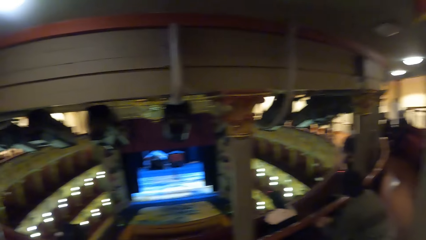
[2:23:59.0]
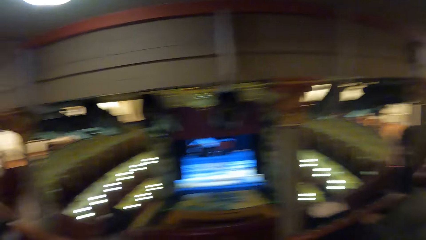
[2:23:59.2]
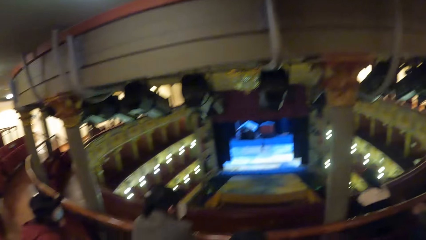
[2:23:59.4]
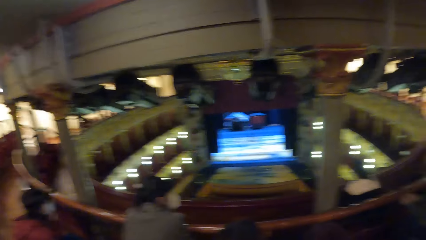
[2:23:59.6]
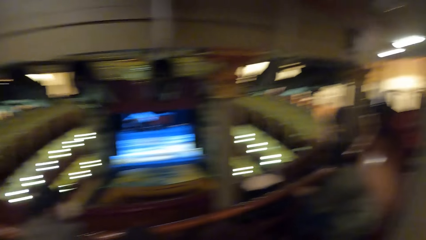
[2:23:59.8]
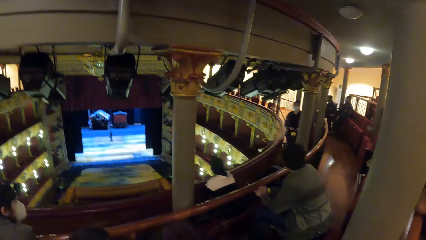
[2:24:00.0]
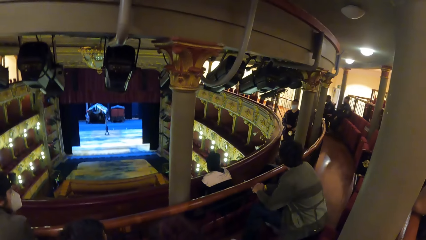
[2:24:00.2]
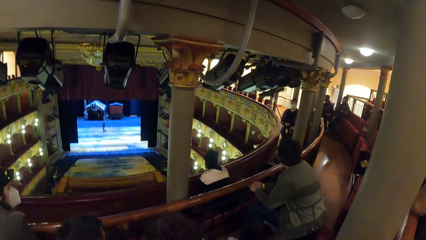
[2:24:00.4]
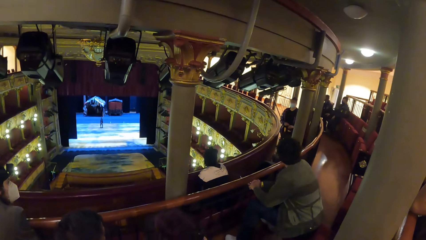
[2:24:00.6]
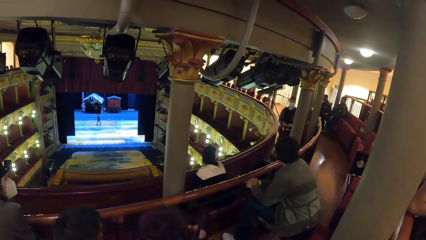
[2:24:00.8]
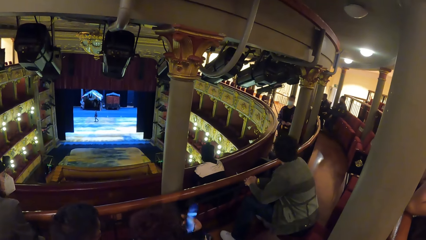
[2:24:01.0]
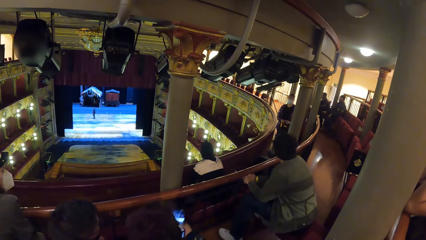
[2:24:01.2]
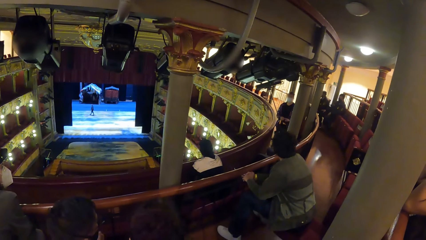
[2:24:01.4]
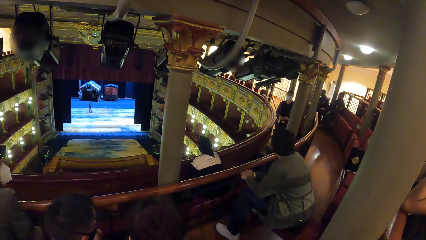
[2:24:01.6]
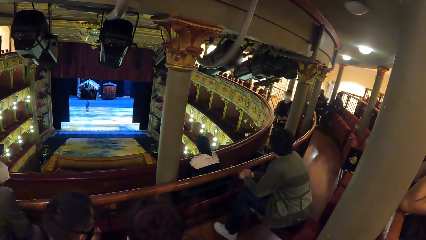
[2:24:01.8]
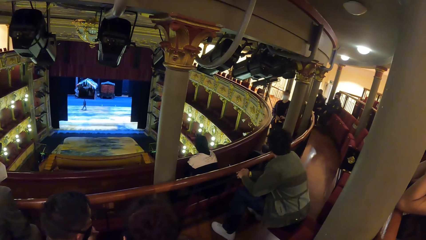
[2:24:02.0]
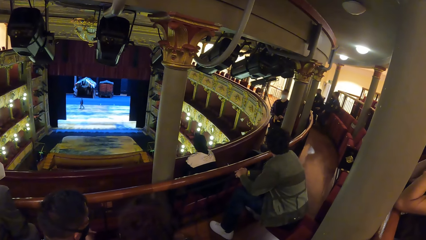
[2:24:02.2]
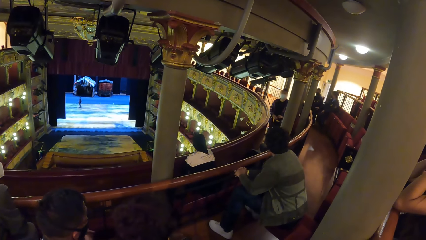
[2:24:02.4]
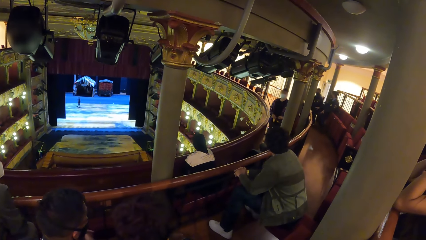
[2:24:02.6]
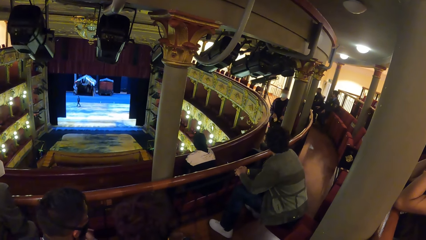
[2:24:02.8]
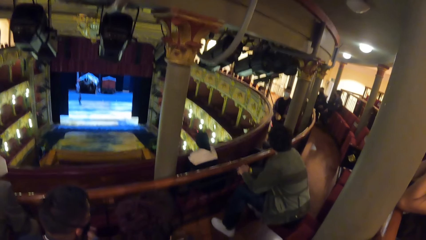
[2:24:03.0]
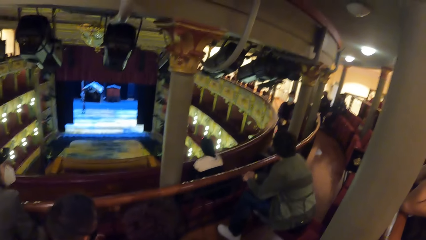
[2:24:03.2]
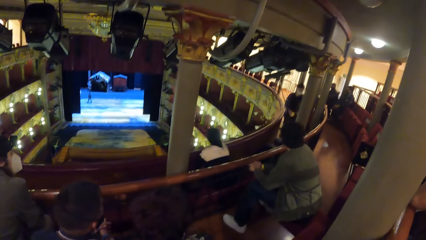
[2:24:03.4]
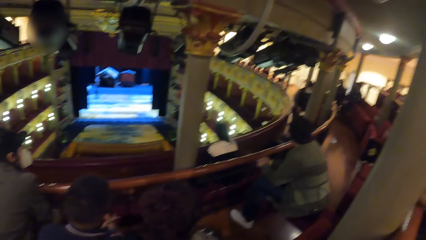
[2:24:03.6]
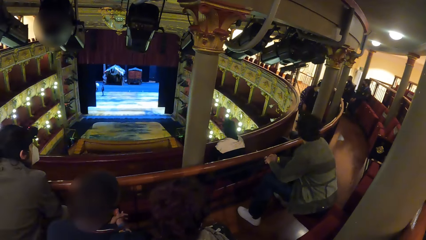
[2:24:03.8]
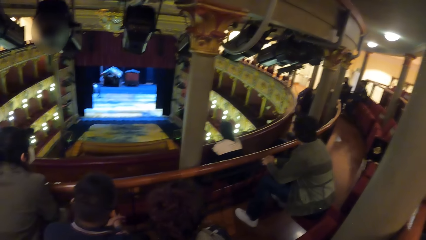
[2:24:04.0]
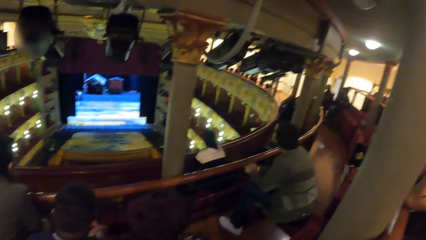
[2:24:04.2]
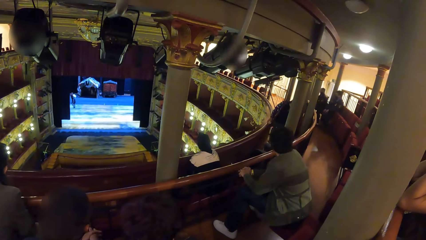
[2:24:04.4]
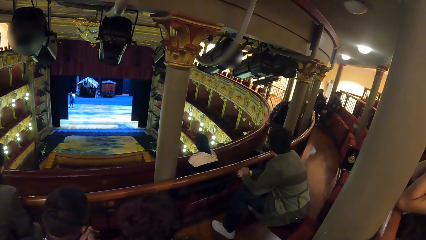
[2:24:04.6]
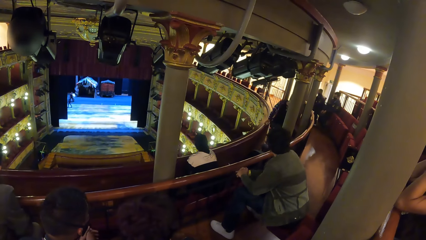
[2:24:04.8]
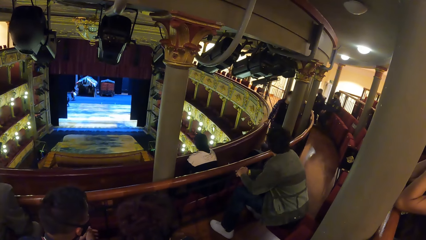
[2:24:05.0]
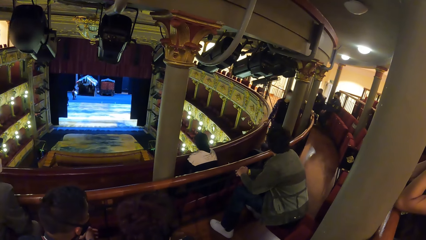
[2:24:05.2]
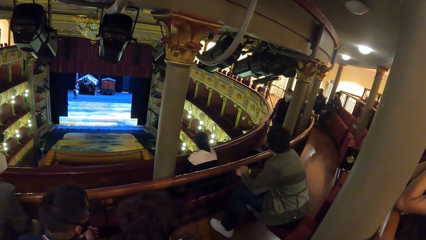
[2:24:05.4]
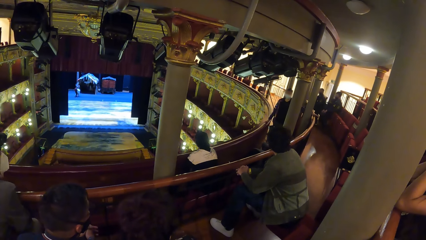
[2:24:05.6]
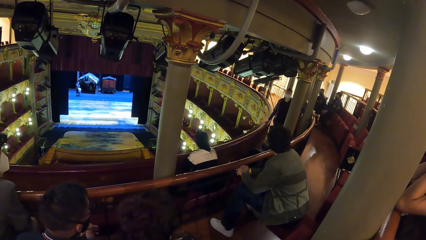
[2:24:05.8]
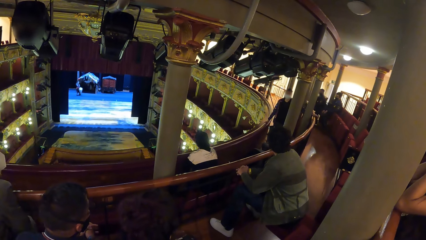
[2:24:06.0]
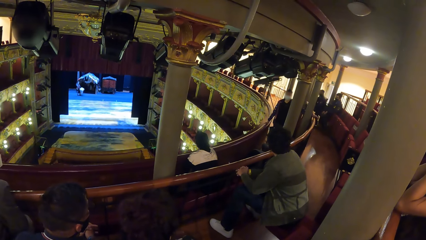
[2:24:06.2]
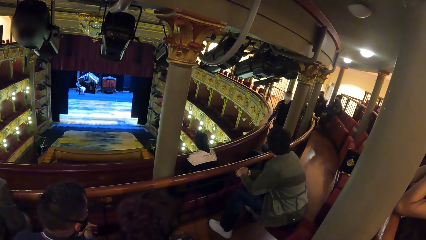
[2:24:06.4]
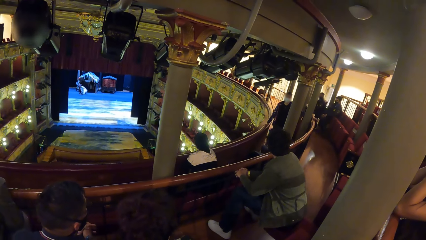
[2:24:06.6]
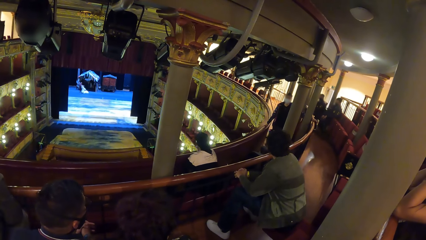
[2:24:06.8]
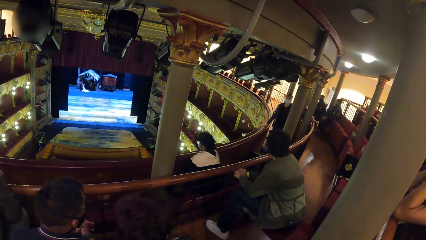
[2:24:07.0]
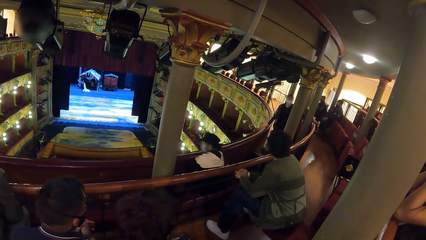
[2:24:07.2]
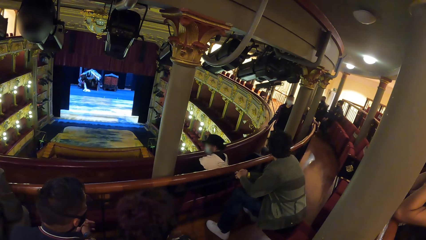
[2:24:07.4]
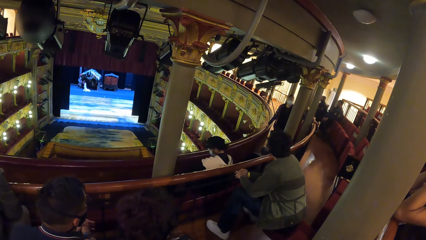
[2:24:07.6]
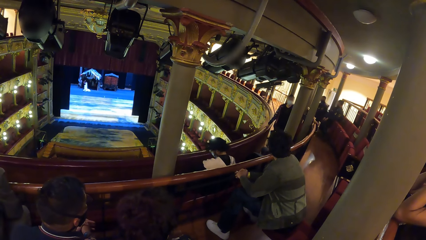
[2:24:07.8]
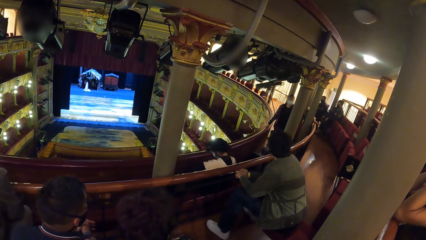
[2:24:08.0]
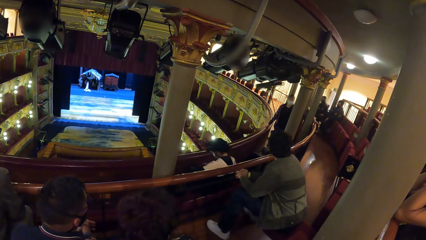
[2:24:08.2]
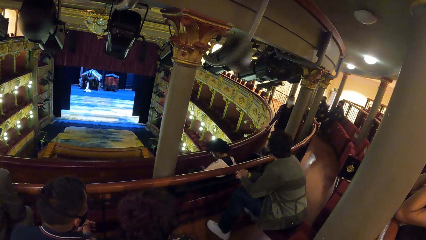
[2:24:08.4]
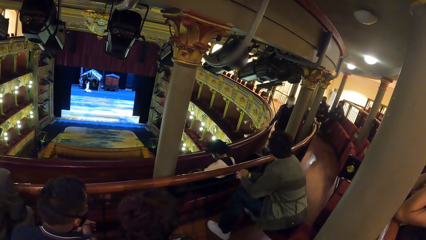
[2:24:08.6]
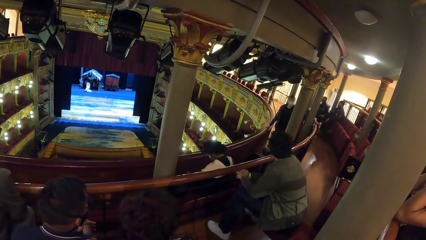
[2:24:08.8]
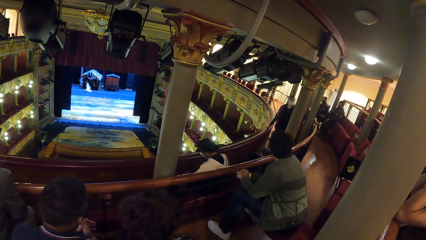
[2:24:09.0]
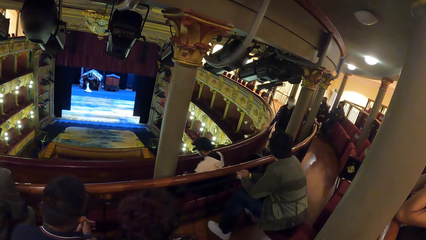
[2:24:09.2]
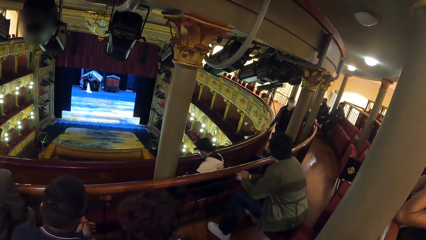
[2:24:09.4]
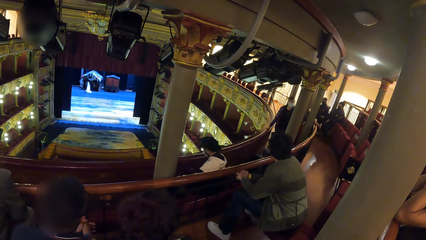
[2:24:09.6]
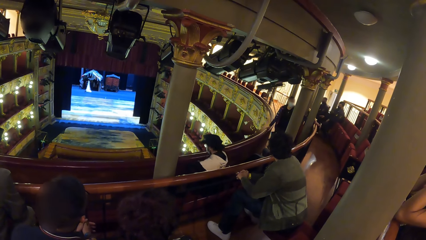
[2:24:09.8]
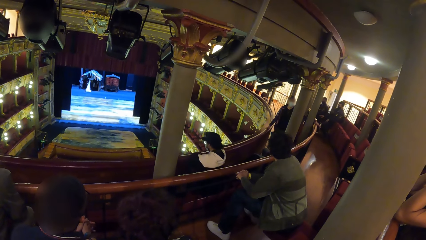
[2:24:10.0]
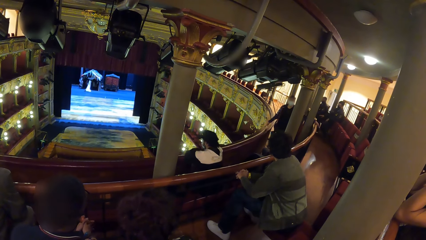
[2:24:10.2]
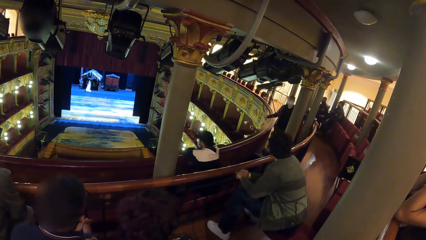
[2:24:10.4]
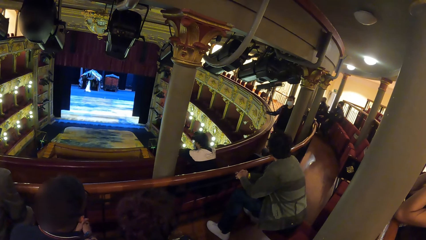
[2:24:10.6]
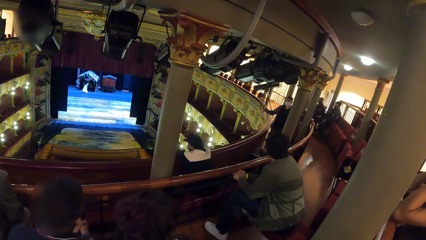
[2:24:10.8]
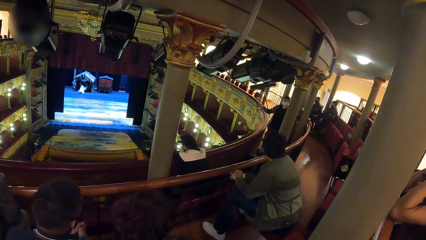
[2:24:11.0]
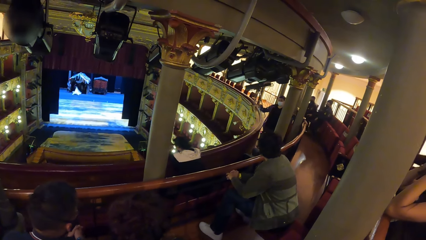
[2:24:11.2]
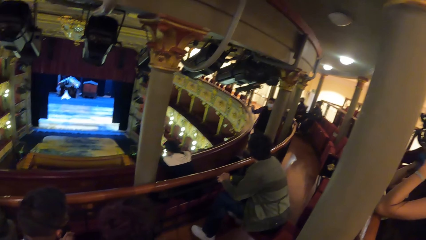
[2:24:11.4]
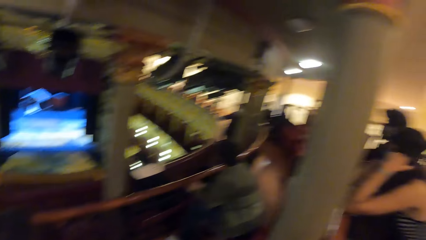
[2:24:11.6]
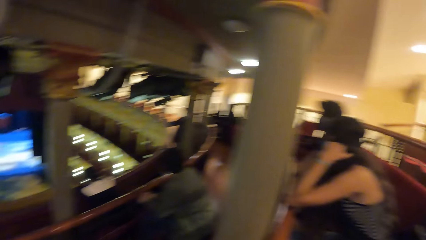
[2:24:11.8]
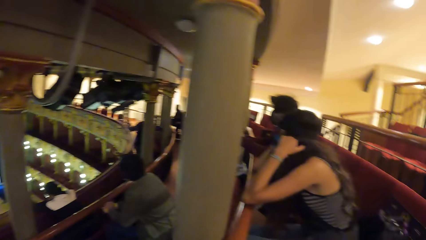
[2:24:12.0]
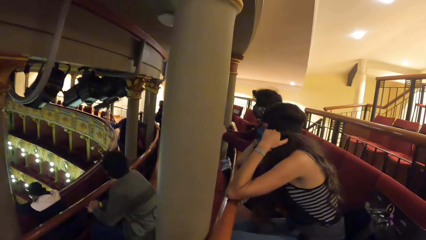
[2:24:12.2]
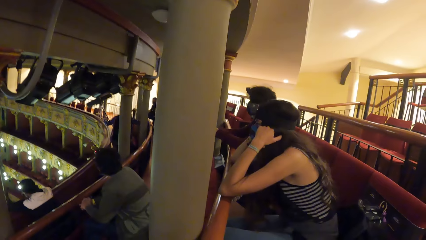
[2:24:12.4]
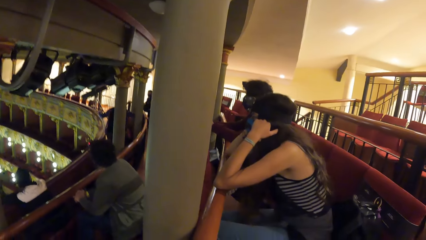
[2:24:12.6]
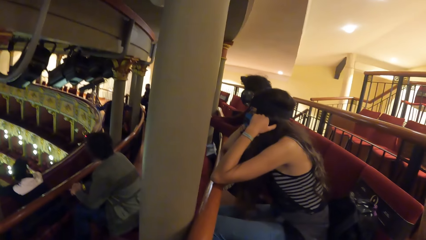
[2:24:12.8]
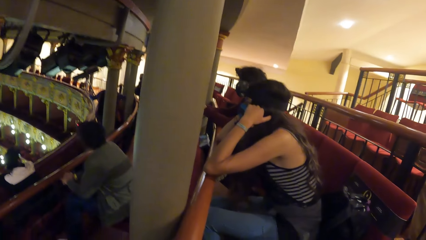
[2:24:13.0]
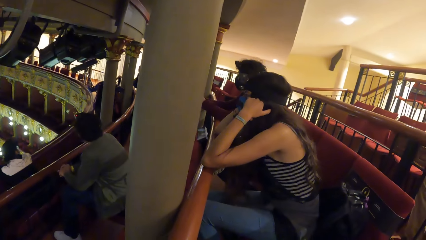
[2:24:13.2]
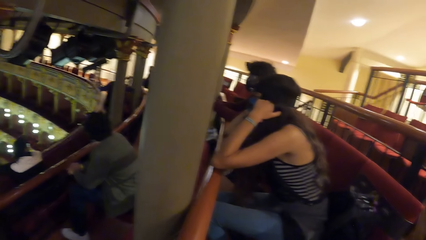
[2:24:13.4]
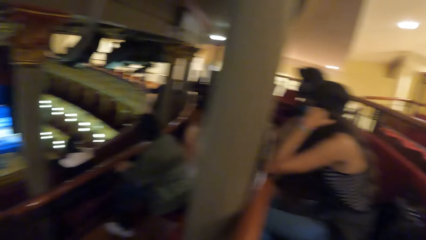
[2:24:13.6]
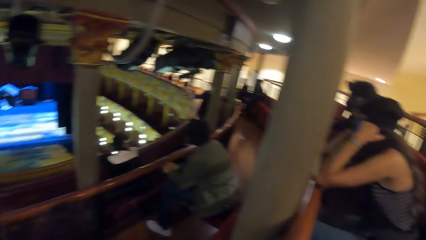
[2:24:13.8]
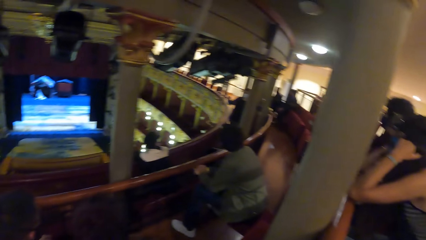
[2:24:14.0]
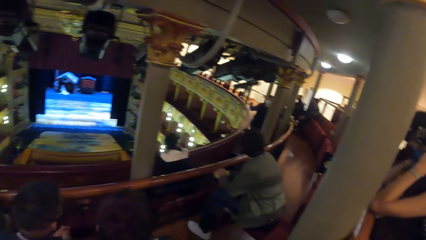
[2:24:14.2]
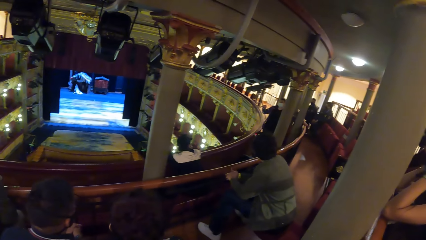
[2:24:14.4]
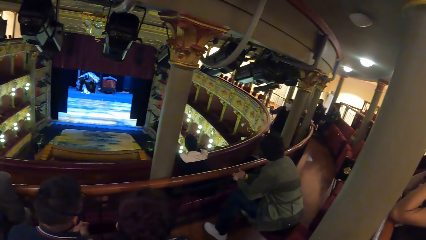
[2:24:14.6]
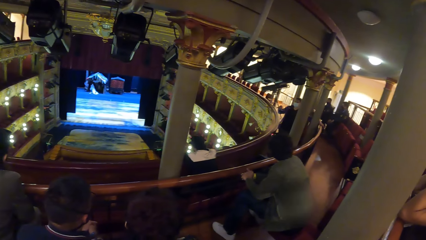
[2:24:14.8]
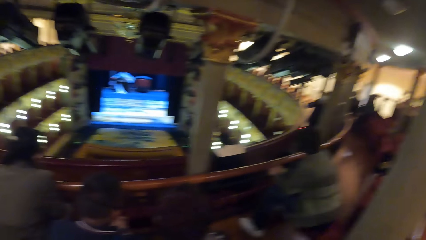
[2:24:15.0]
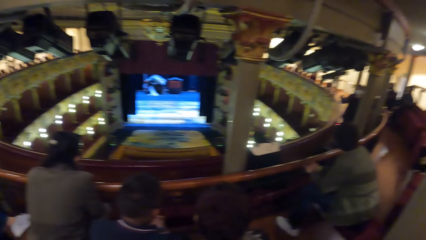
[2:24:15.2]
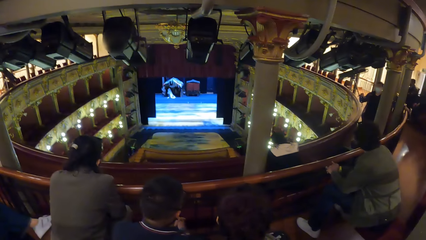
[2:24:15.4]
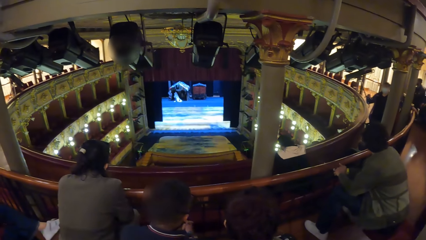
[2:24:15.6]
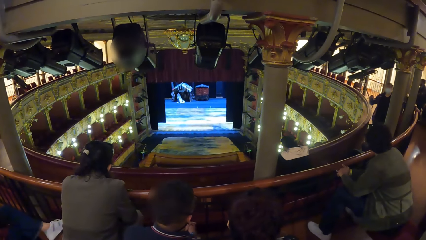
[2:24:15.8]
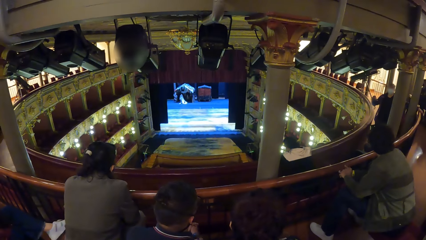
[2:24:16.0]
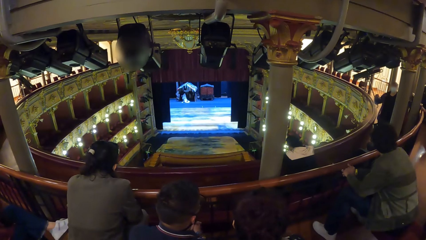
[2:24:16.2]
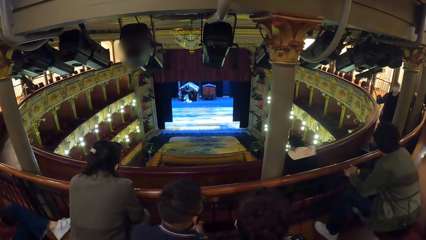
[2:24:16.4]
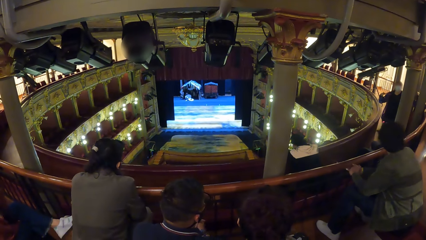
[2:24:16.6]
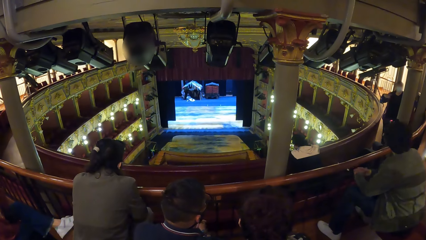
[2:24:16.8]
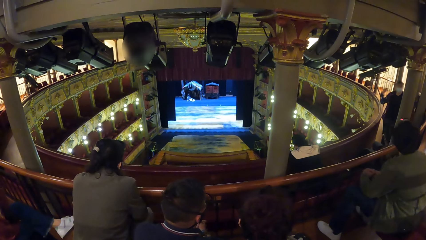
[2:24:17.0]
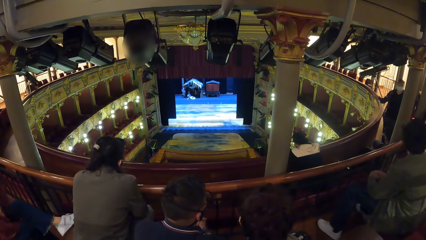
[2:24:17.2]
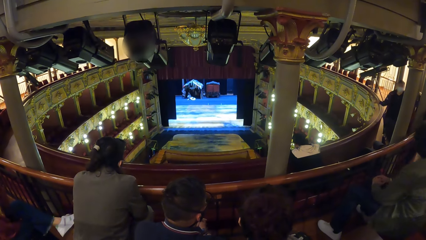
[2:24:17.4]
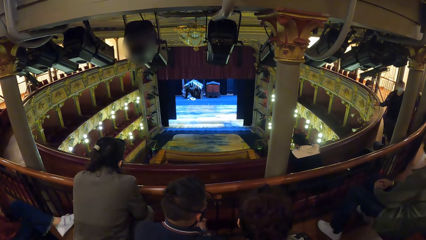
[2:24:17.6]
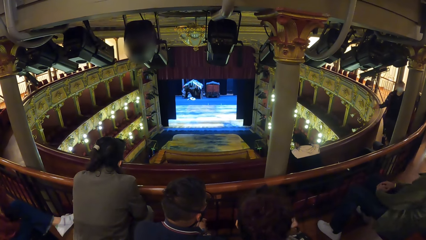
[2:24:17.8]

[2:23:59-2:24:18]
The camera wearer turns towards a group of people. The man holds the torch light with his left hand. The man holds the torch light with both hands. The man removes his right hand from the torch light in his left hand. The man drops the torch light on the chair with his left hand. The man holds the railing with his right hand and holds the railing with his left hand. The man removes his right hand from the railing. A woman places both hands on the railing. The man demonstrates to the group of people with his right hand. The camera wearer turns towards another man and another woman. They turn towards the group of people.
